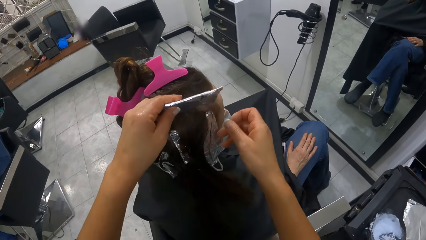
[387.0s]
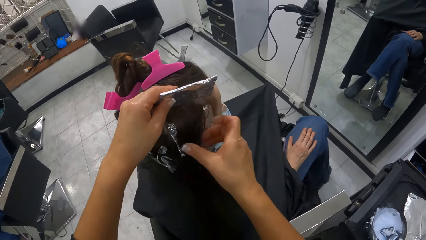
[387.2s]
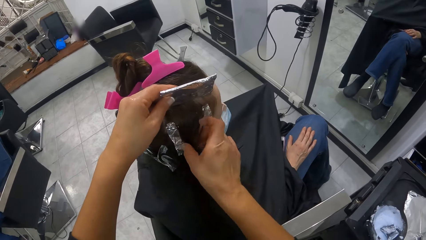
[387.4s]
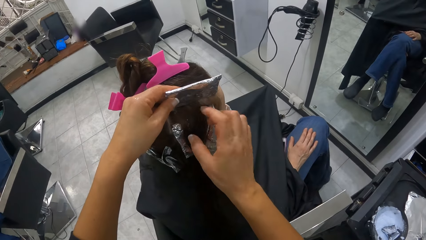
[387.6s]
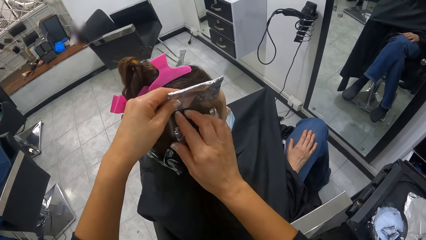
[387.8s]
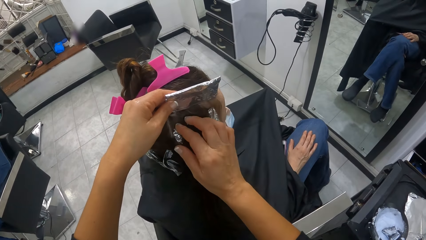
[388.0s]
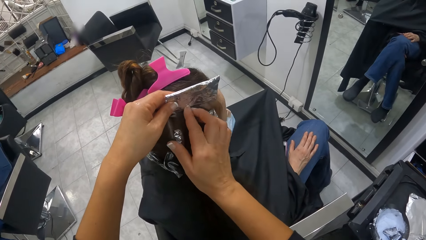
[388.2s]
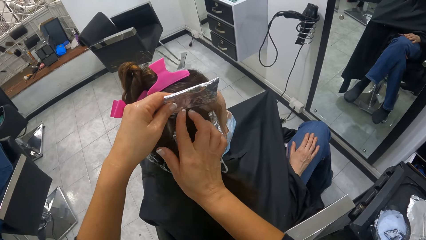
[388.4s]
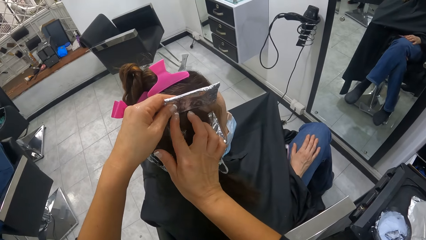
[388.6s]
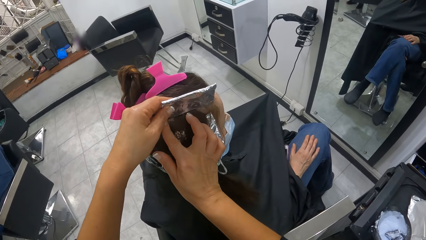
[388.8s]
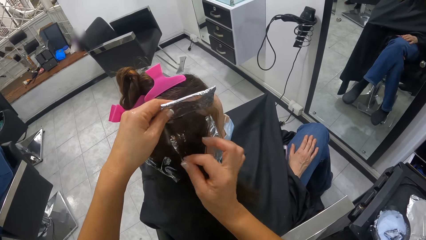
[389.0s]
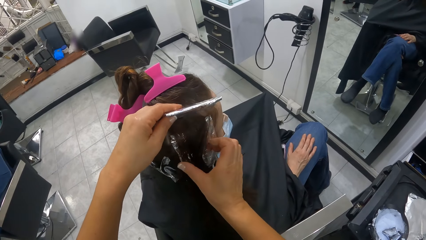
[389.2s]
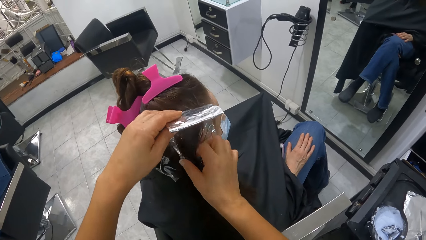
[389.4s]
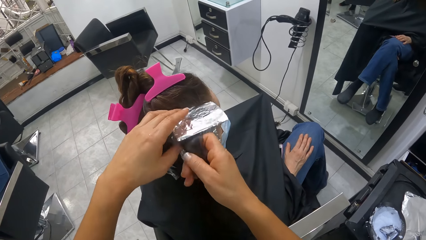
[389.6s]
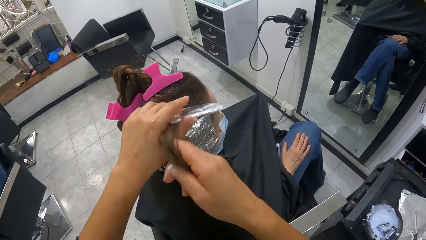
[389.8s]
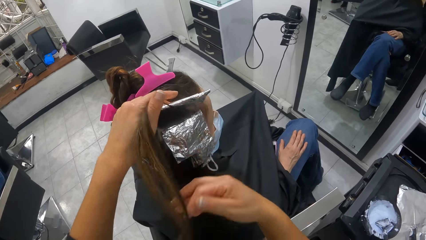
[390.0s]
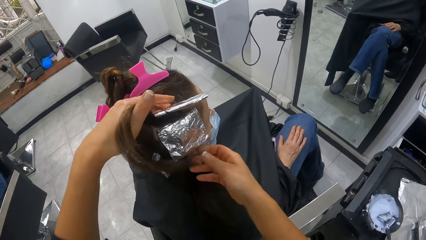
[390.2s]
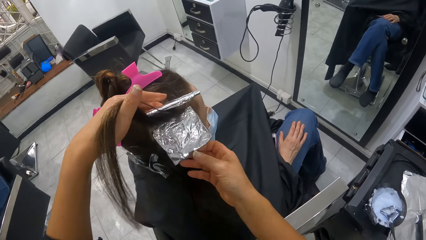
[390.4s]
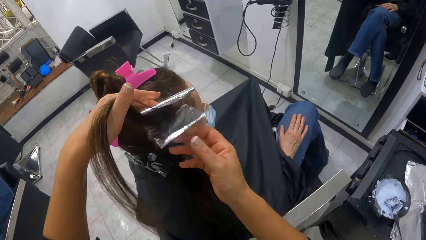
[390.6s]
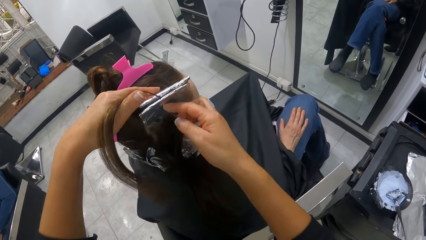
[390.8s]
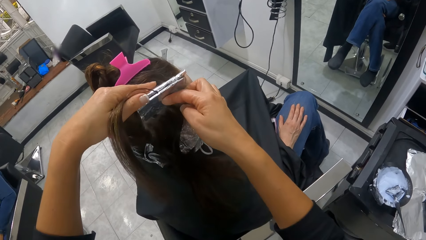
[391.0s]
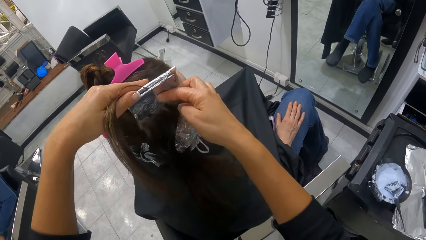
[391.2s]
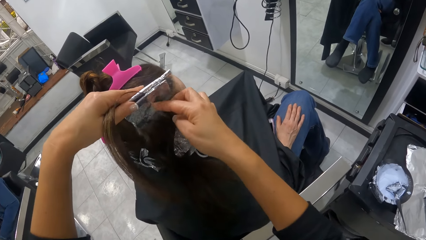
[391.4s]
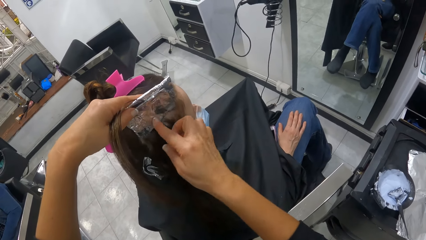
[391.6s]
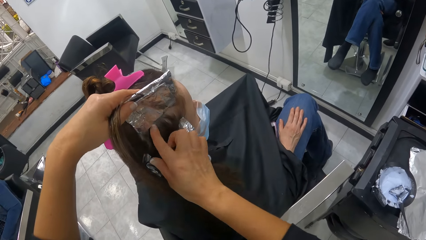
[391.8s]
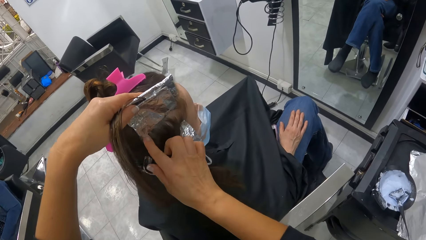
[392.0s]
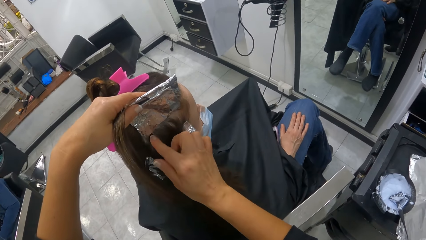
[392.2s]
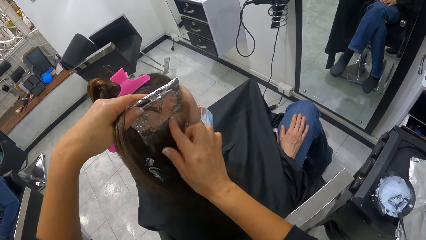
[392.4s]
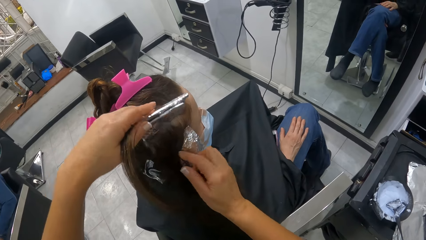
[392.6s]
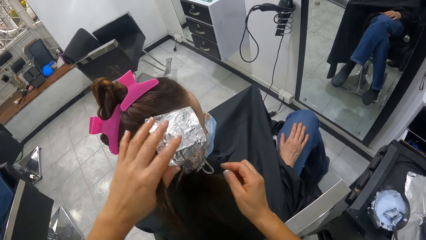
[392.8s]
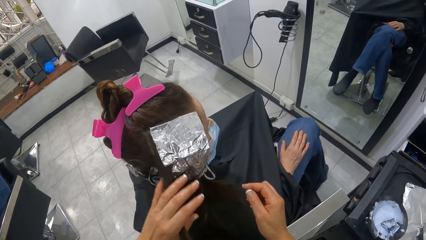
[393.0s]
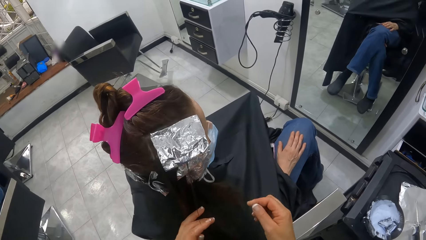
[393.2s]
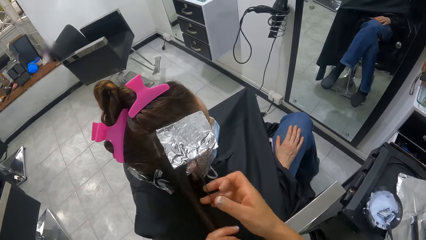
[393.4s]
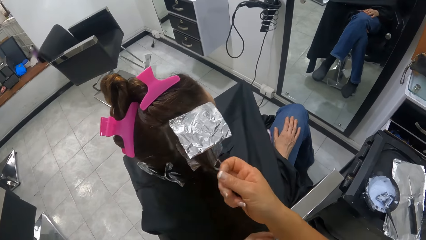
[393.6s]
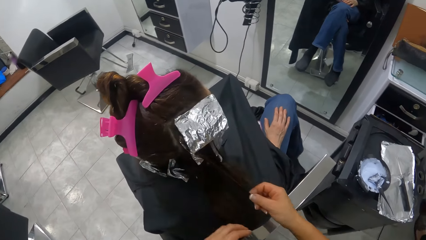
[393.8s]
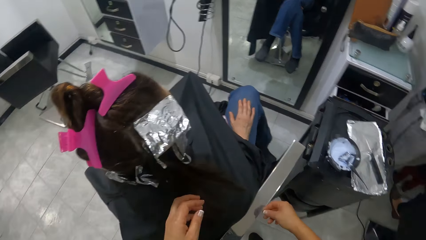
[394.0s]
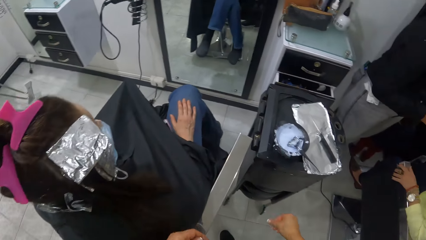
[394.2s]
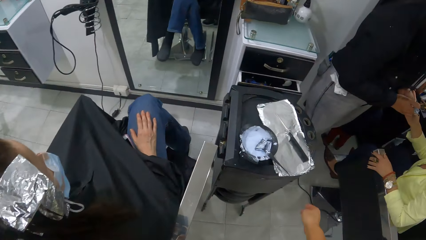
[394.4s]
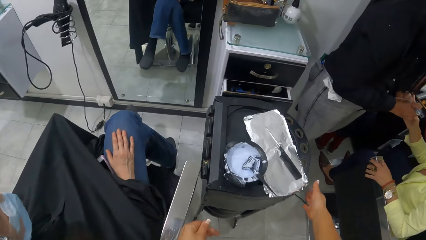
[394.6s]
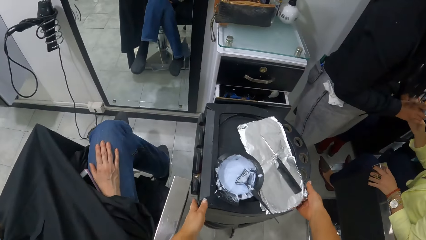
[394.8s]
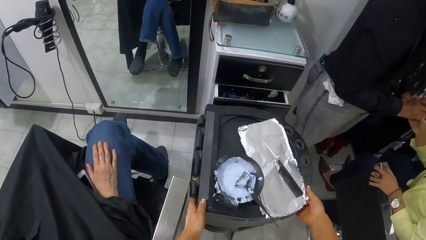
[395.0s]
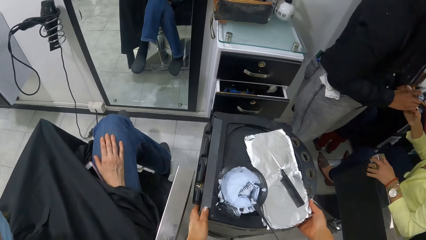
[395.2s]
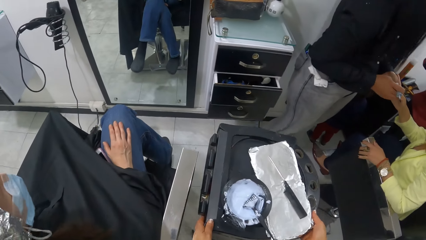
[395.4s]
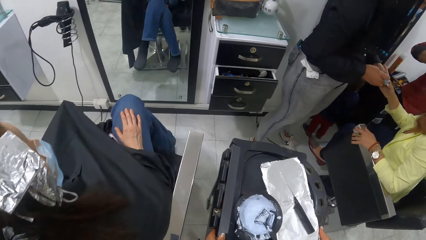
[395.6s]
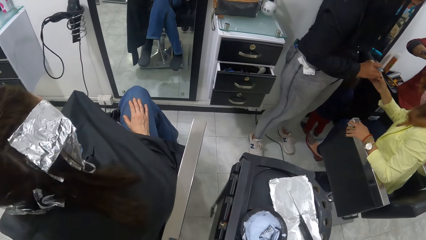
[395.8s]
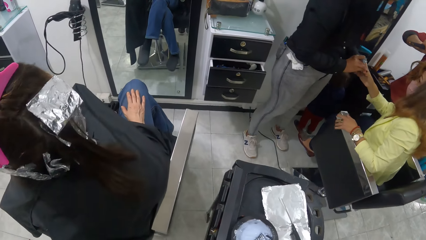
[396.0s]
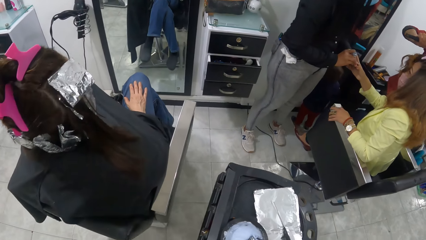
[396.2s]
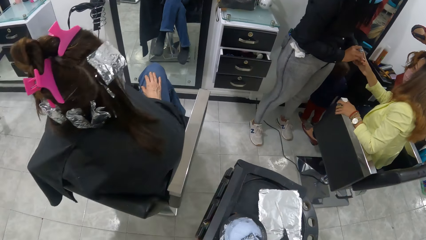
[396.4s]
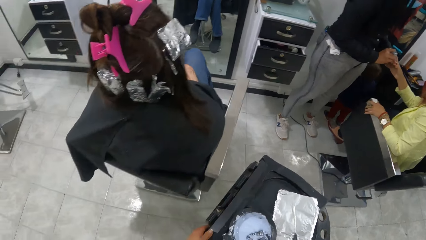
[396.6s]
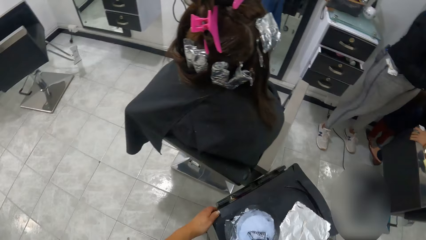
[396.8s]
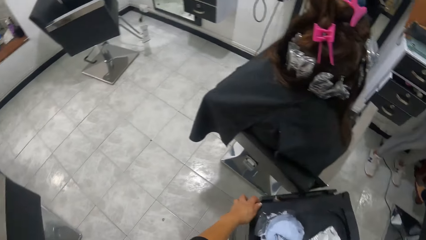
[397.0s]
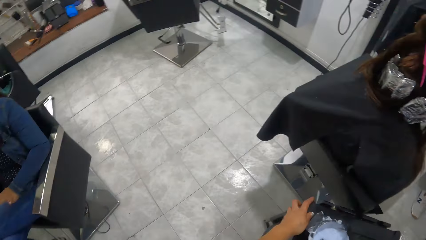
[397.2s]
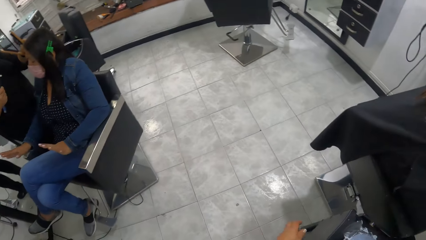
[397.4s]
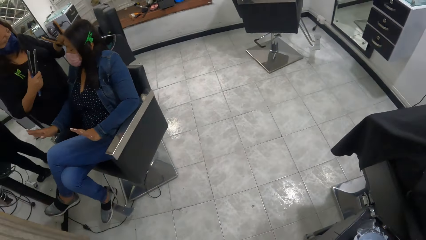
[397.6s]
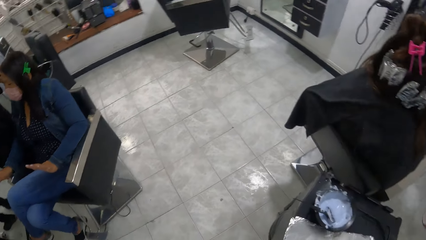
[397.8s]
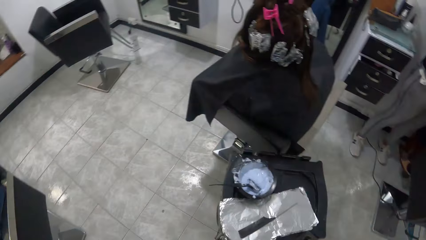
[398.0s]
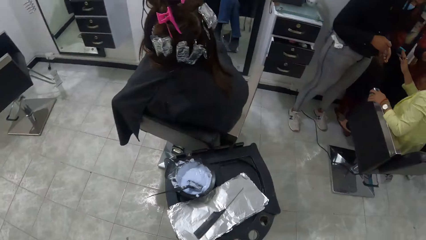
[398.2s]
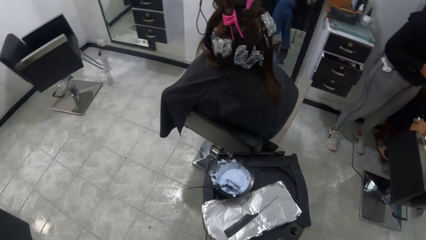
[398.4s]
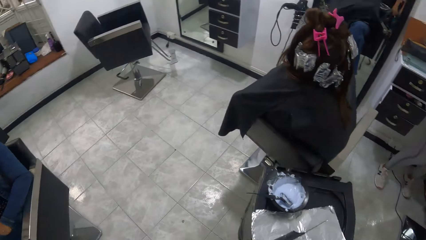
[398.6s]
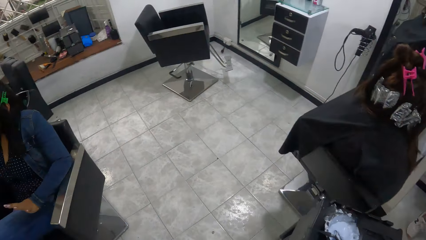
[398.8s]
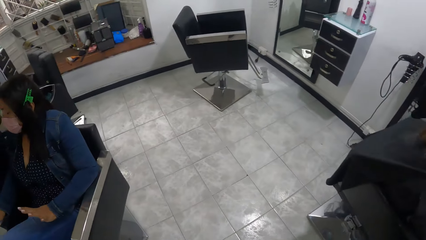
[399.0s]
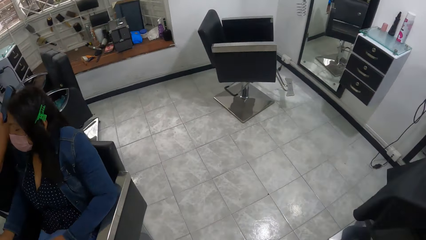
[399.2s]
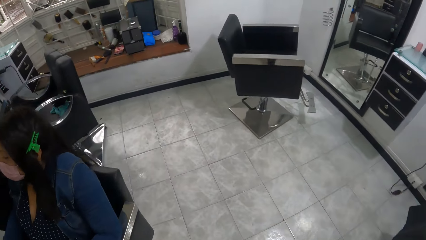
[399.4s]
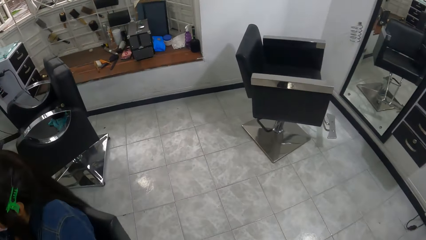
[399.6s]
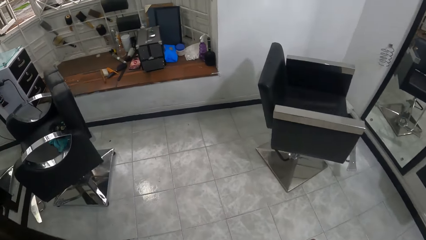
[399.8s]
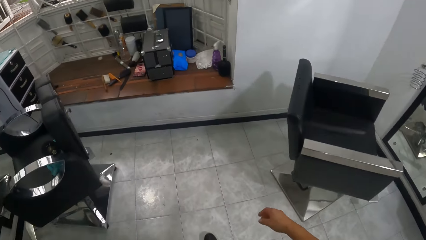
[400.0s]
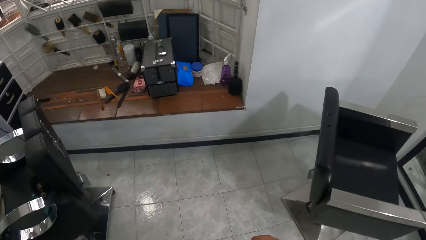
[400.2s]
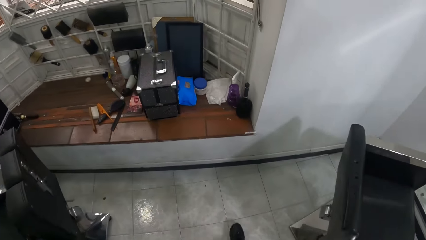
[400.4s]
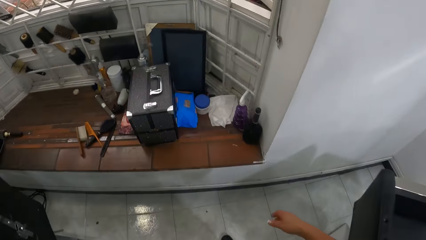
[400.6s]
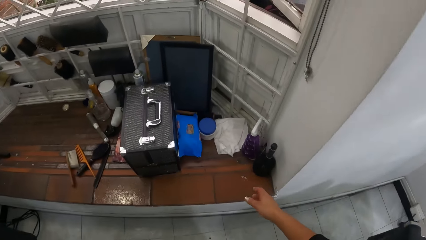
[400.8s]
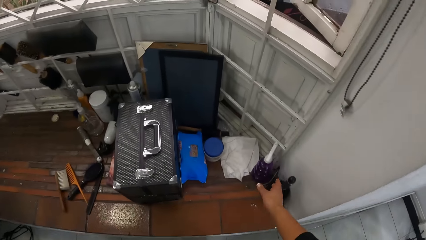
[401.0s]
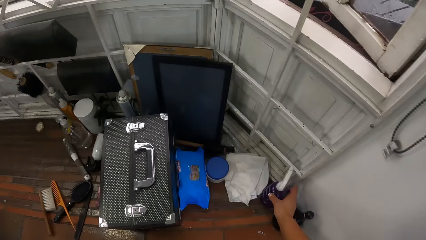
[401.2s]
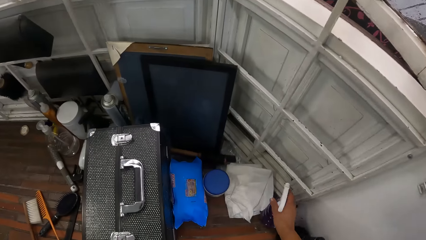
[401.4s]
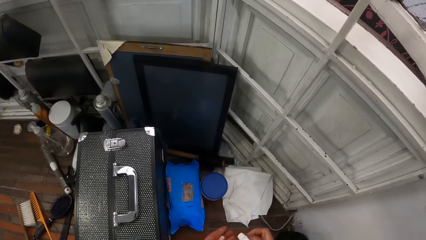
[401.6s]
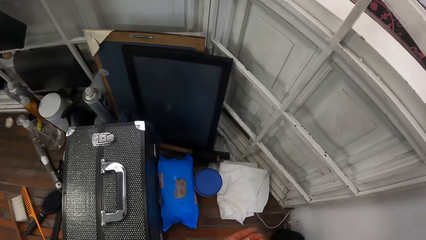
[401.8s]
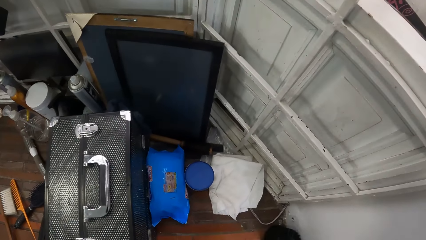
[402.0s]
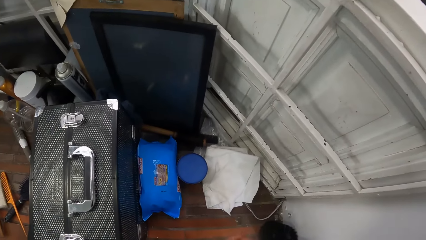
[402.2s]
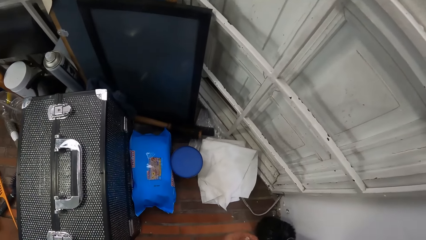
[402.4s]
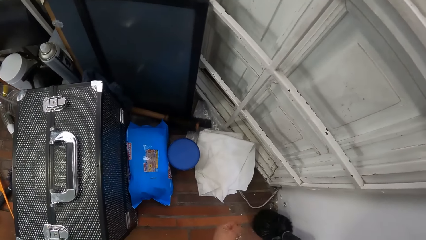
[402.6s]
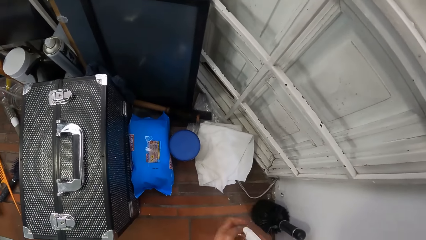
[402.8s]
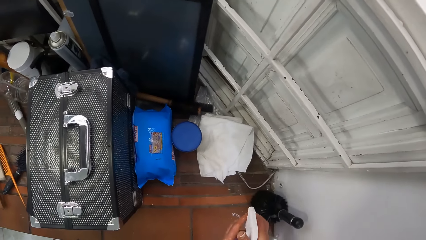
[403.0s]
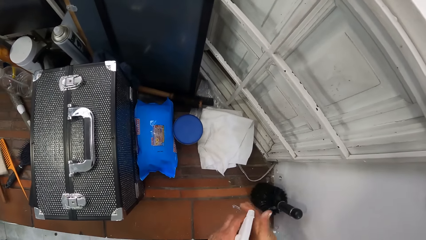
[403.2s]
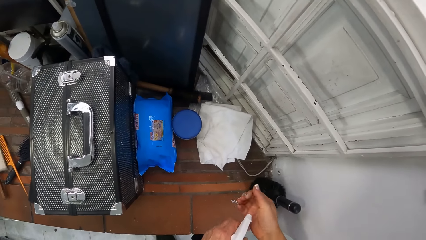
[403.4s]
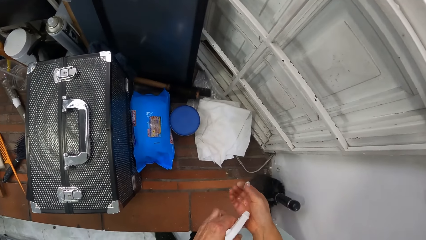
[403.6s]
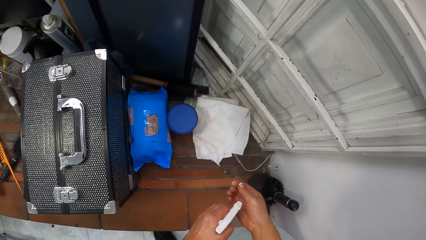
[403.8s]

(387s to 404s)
The camera wearer rubs her right hand on the woman's hair beneath the silver paper. She picks a portion of hair with her right hand, passes the portion of hair to her left hand and pulls the hair. She lifts the other foil with her right hand. She rubs the lower part of the hair. She lowers the silver papers. She passes the portion of hair to her right hand. She pulls the hair. She moves the trolley with both hands. She walks in the room. She picks a spray bottle from a table with her right hand. She sprays the water in the spray bottle onto her left hand. She passes the spray bottle to her left hand. She sprays the water in the spray bottle onto her right hand.
